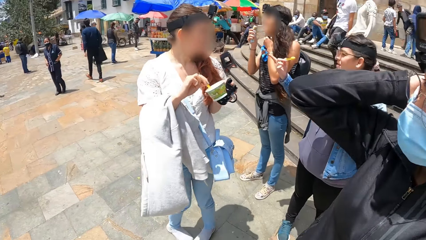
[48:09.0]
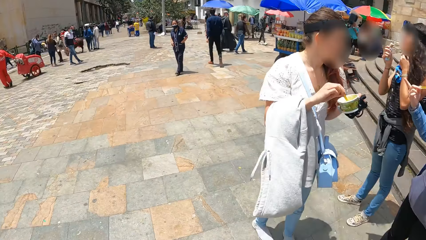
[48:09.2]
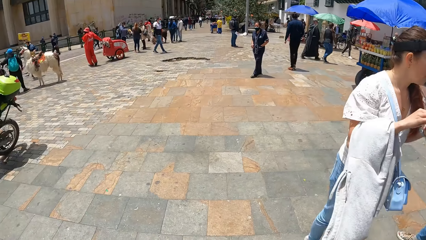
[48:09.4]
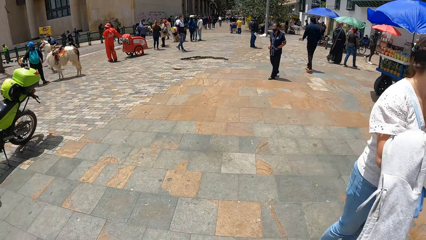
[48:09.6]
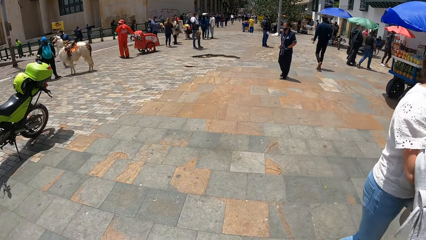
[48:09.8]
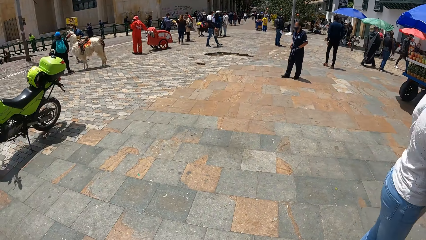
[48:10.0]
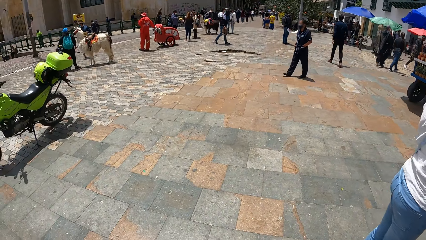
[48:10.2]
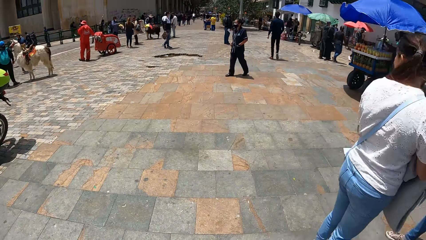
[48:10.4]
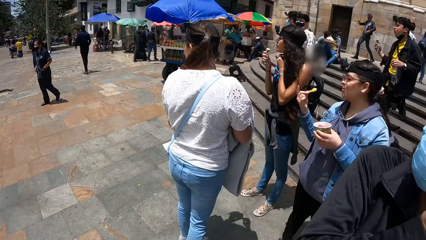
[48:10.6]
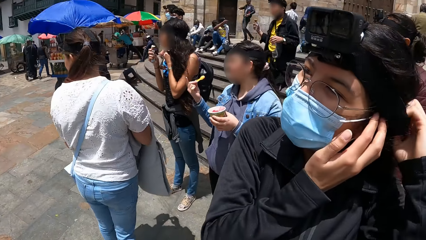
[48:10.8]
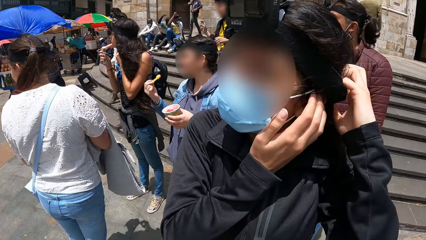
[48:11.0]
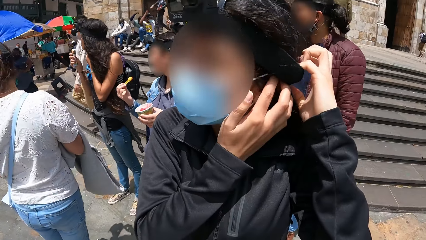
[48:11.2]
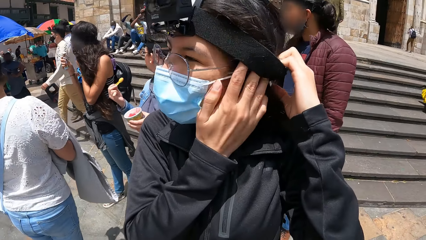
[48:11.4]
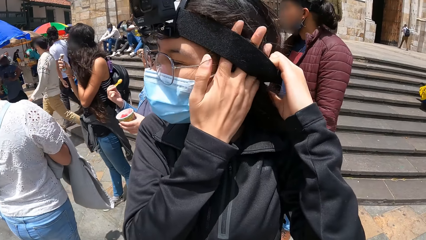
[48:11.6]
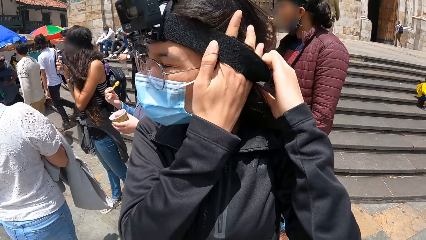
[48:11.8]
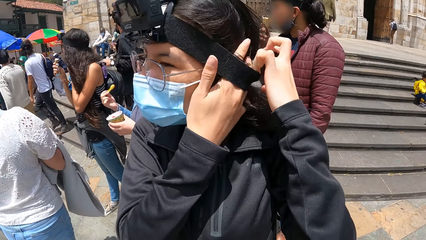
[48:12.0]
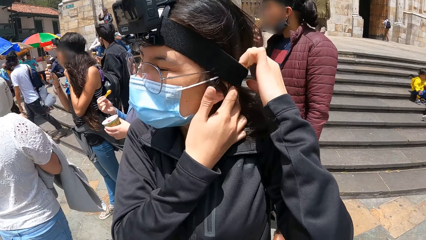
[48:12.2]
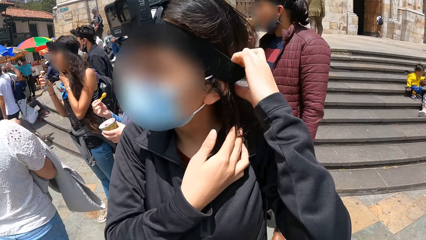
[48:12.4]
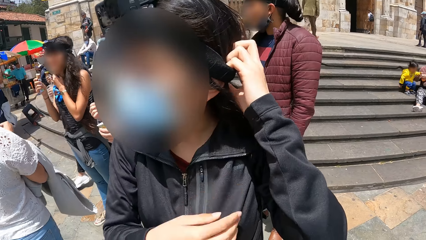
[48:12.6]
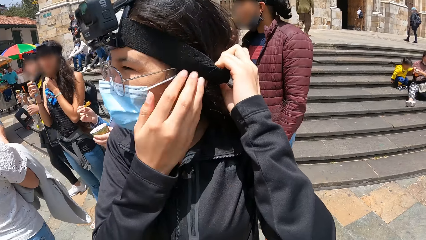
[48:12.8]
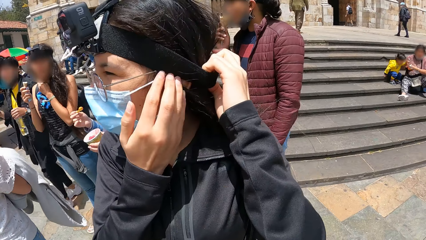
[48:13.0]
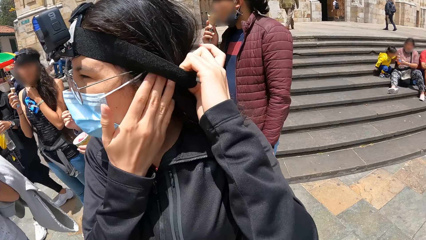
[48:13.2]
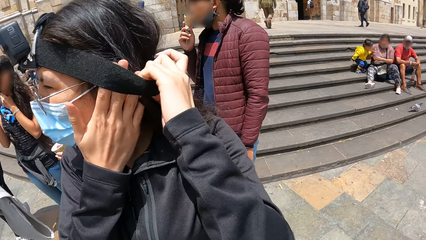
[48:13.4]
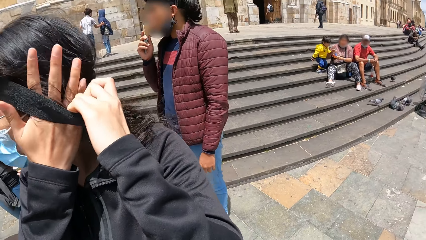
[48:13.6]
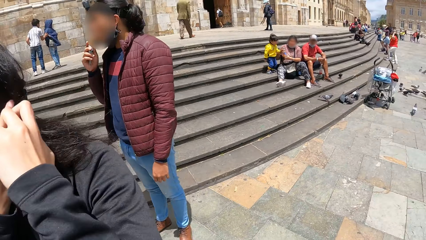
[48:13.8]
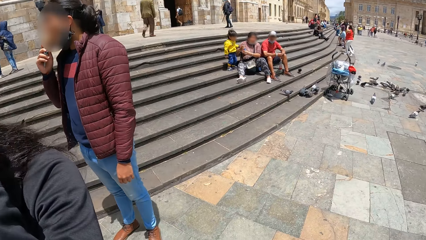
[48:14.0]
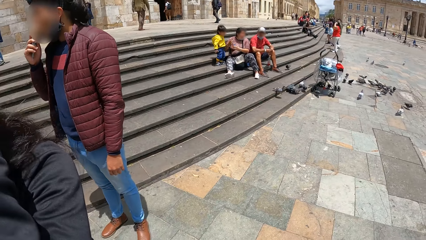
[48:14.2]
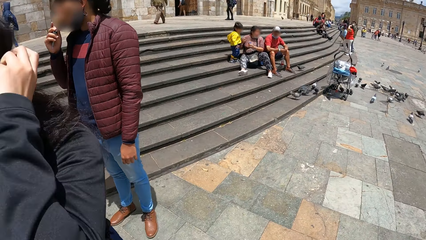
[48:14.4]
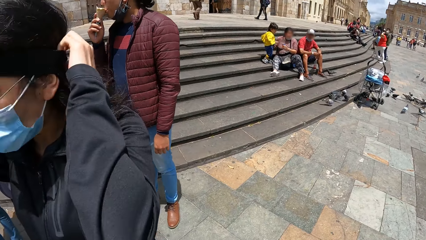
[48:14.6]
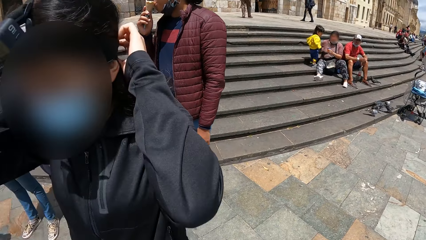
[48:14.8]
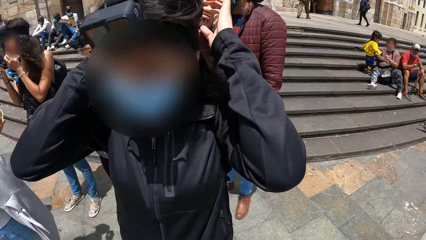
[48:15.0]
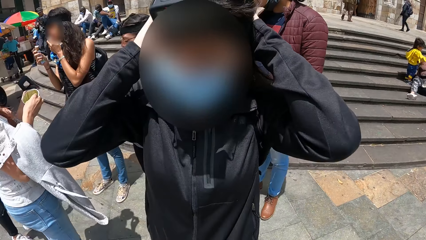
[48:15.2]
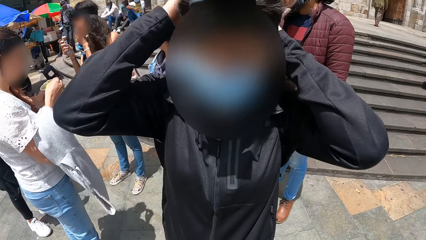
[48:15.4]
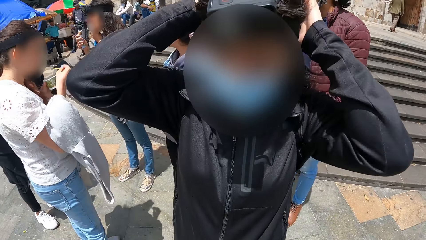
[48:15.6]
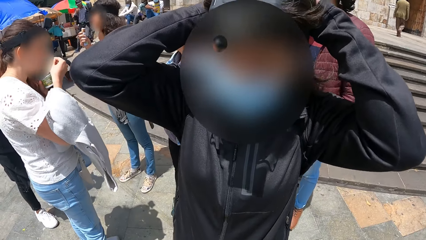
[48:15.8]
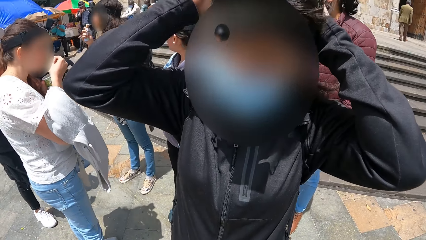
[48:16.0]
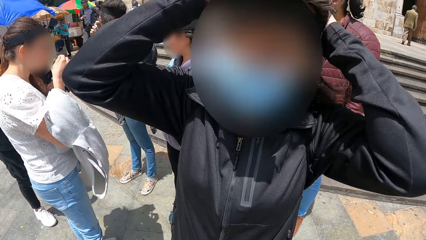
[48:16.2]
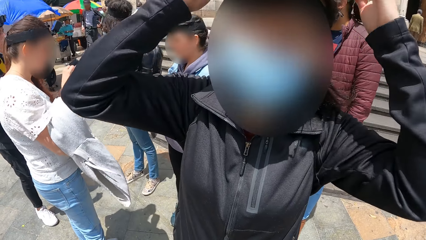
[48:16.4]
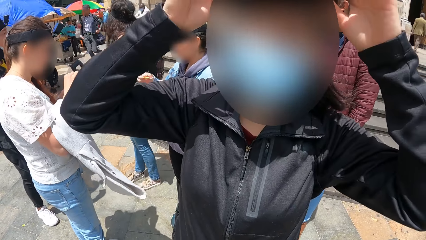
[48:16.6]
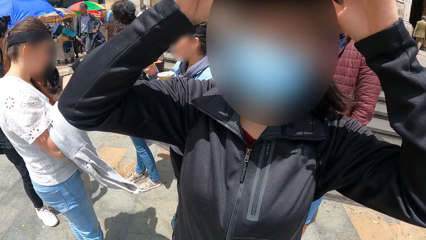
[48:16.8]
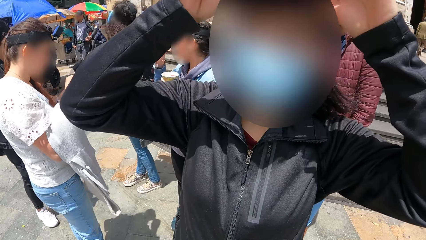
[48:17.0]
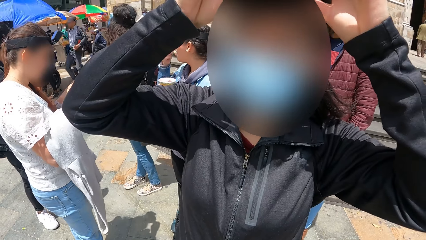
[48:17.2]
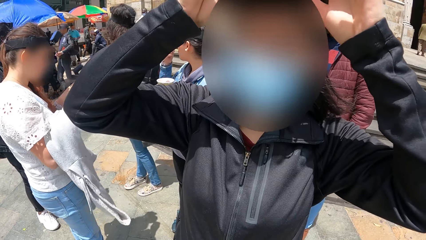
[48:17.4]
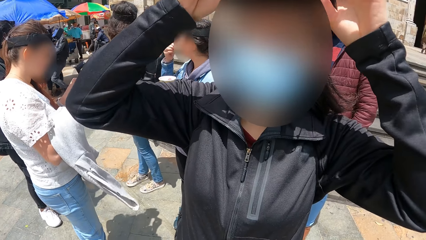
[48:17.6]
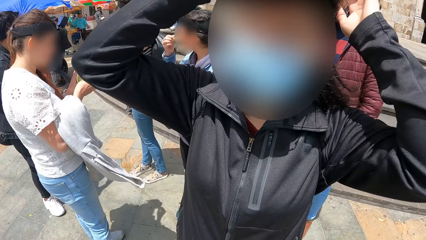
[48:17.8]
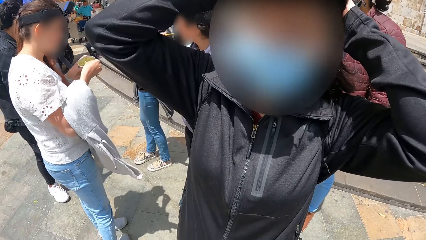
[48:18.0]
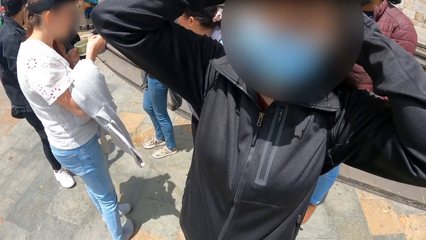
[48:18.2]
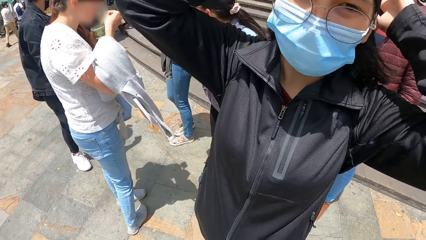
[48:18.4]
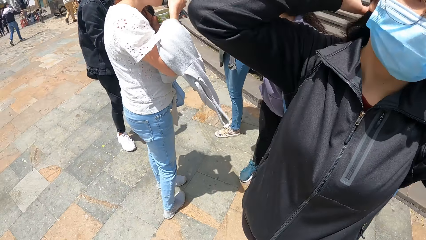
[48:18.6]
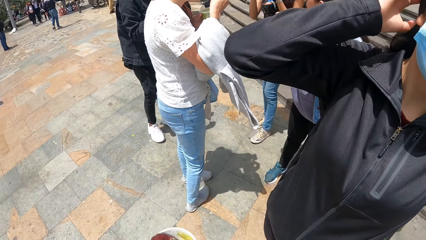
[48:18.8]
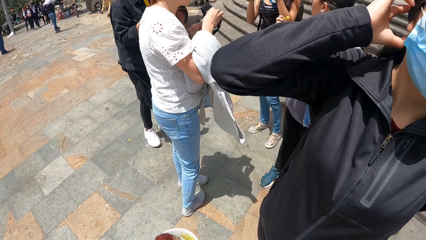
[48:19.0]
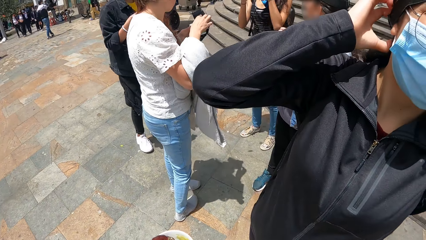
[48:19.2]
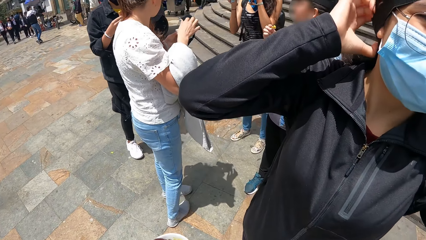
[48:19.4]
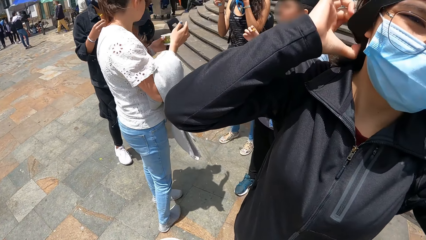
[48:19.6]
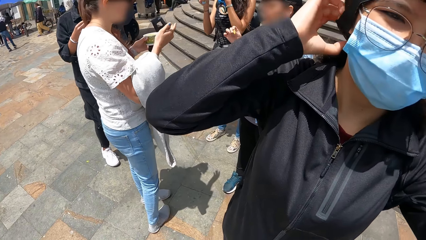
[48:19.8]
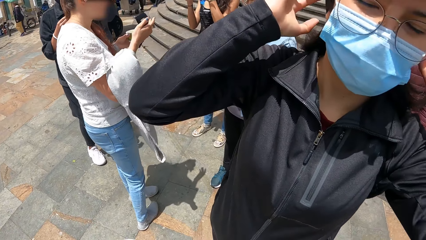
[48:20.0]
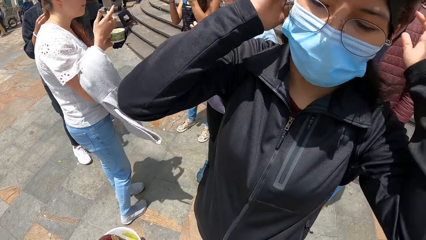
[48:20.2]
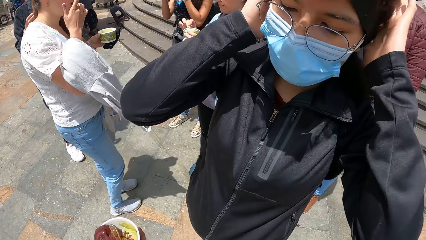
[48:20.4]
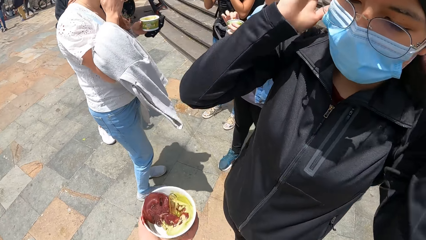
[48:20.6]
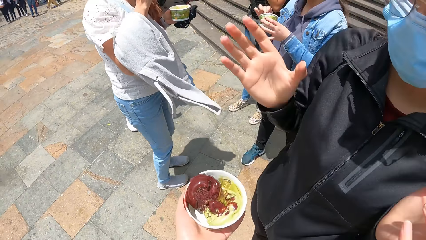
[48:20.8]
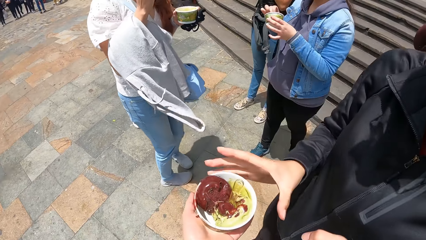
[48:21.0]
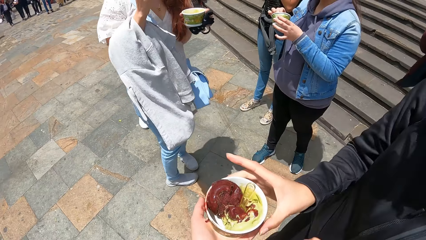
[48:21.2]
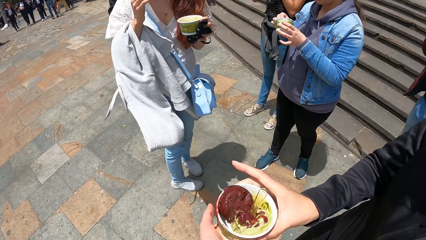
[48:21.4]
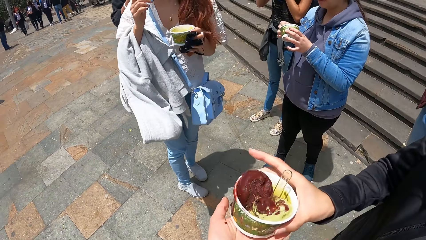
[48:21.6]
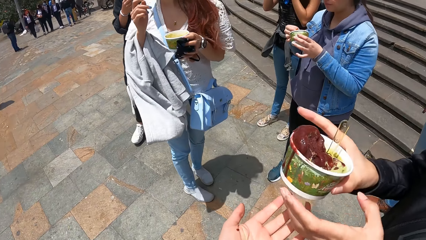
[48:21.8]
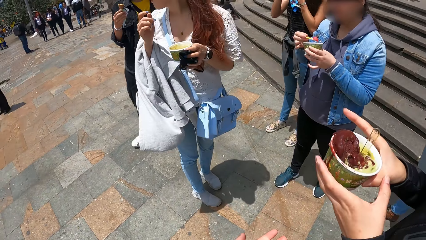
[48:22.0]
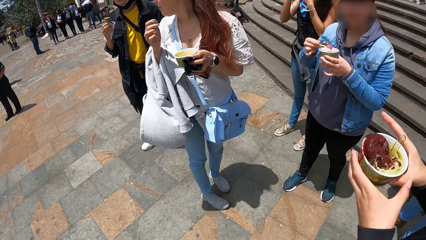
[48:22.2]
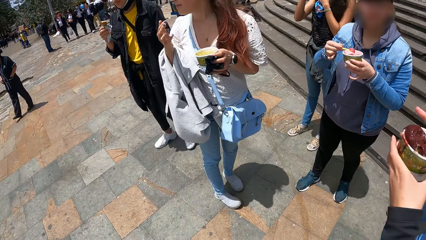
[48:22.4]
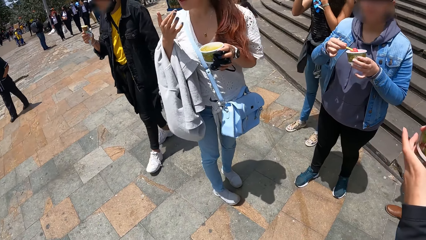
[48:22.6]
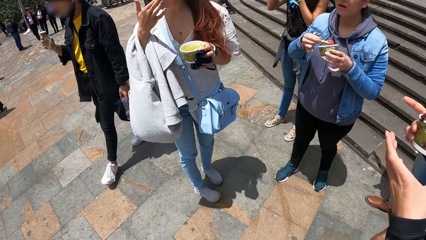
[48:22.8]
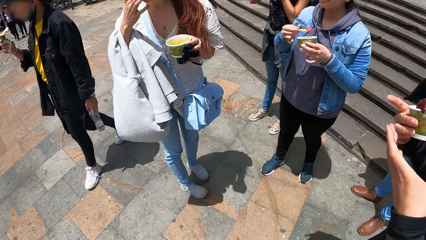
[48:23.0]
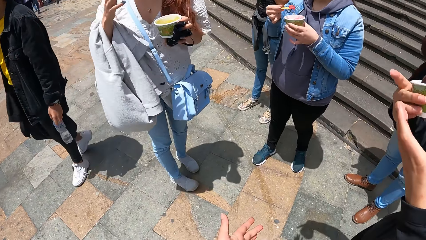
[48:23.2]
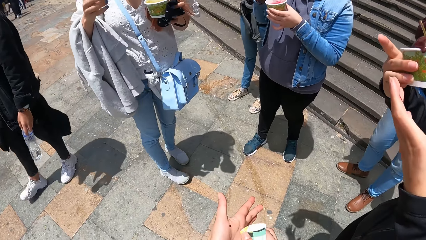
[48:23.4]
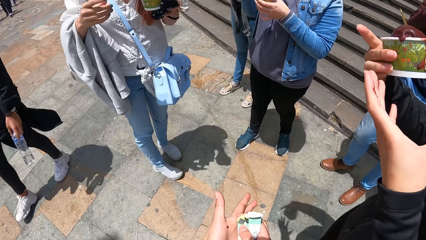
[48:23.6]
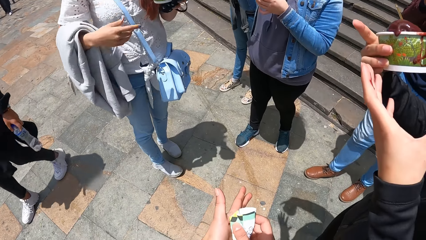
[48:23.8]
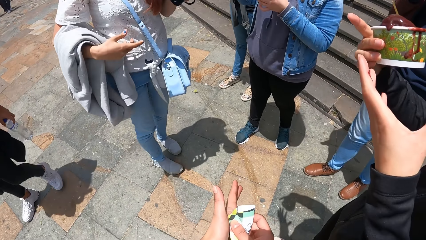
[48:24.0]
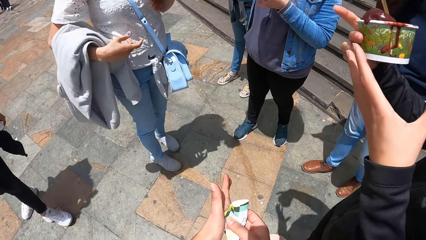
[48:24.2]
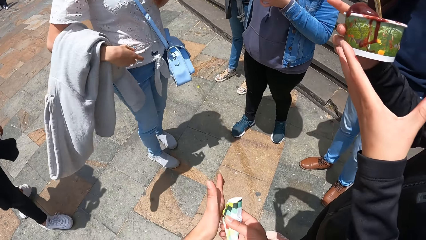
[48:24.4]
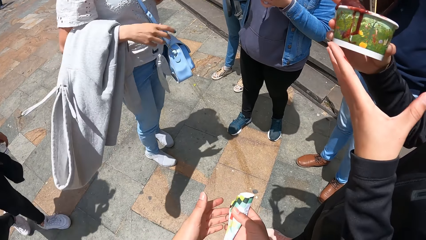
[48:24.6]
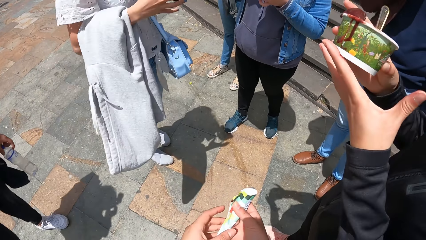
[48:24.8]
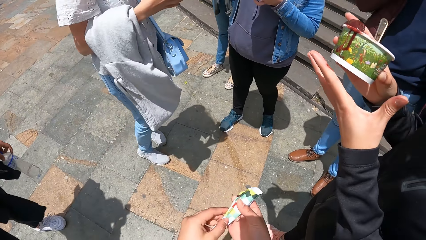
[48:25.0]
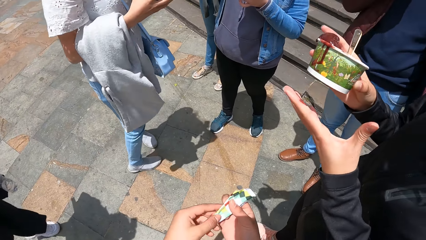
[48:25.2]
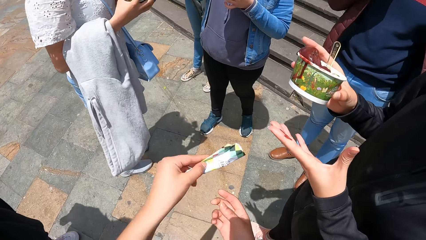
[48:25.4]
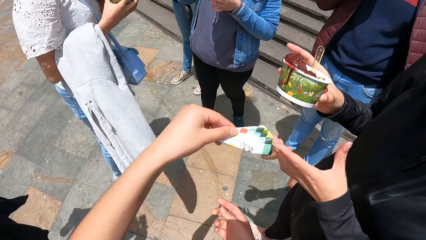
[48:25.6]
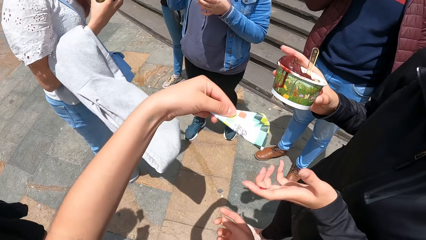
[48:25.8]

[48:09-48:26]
The camera wearer looks around. She converses with a woman. The woman adjusts a camera. The camera wearer converses with the woman. She gives the cup of ice cream in her left hand to the woman. Another woman takes ice cream from the cup in her left hand with the spoon in her right hand. The camera wearer wipes a hand with a serviette.
